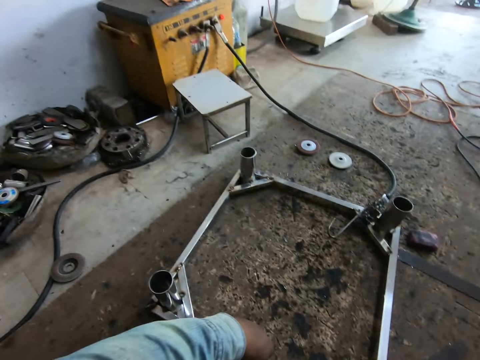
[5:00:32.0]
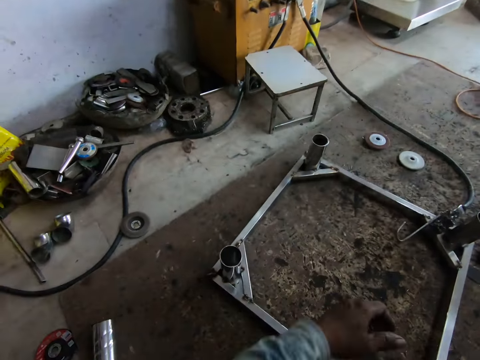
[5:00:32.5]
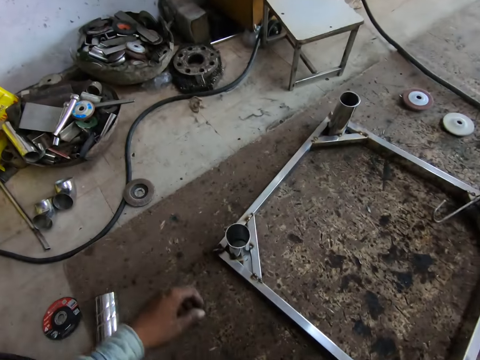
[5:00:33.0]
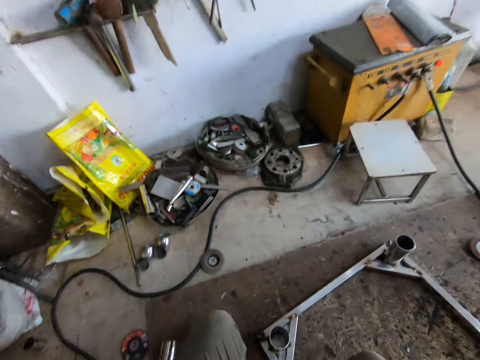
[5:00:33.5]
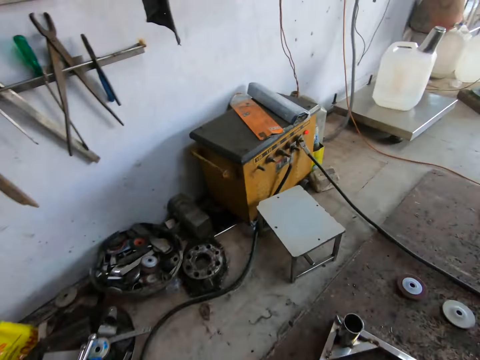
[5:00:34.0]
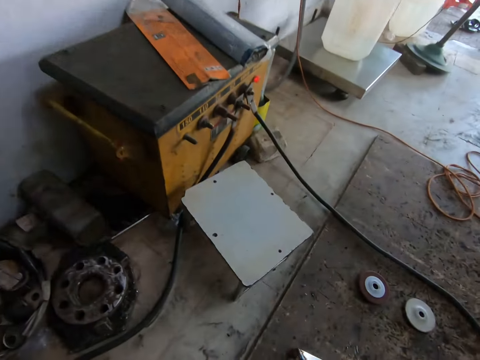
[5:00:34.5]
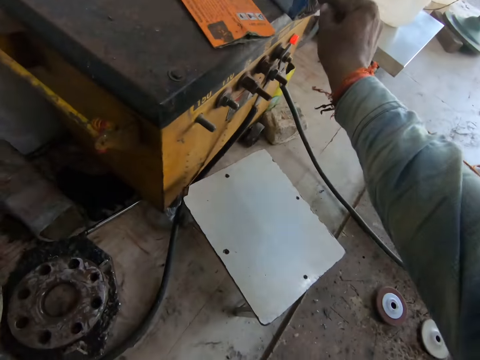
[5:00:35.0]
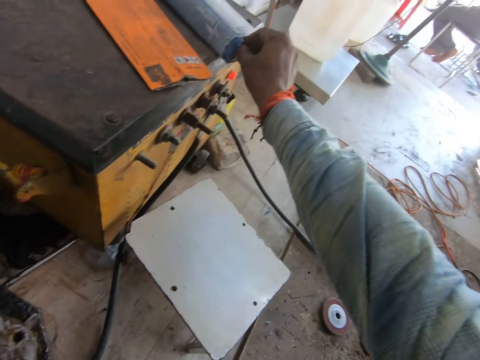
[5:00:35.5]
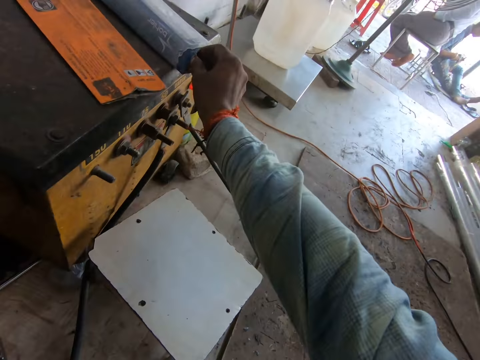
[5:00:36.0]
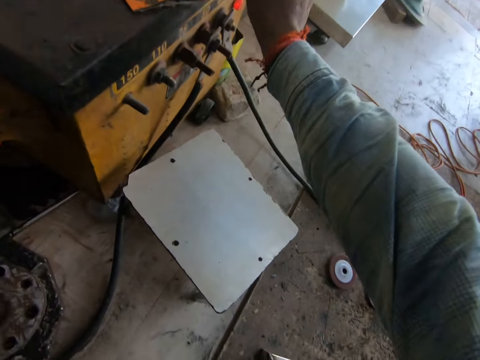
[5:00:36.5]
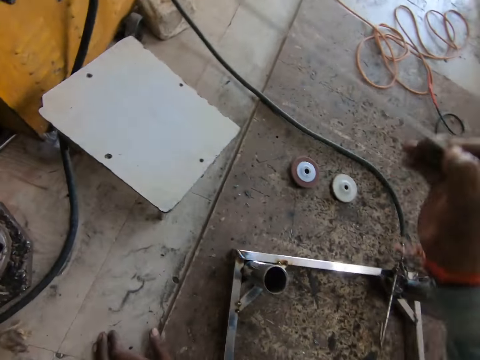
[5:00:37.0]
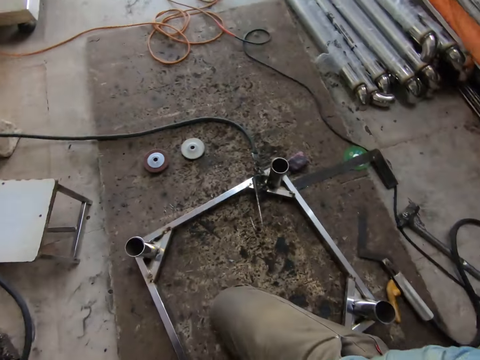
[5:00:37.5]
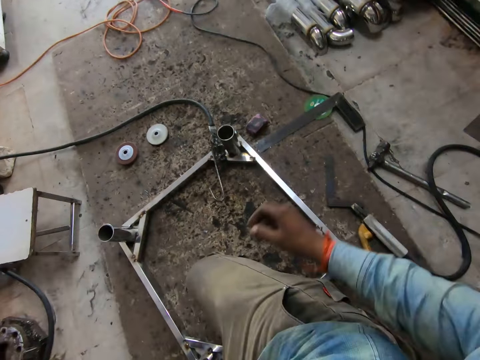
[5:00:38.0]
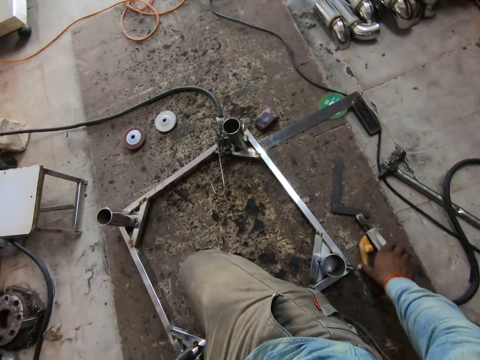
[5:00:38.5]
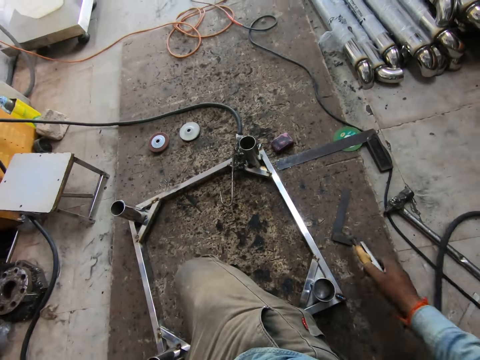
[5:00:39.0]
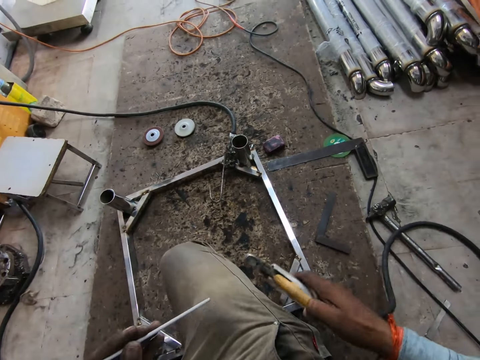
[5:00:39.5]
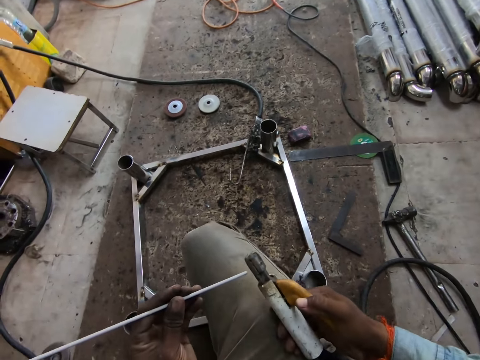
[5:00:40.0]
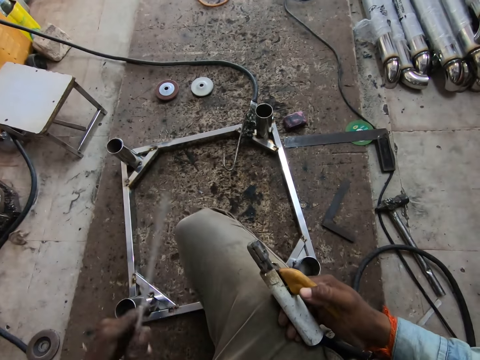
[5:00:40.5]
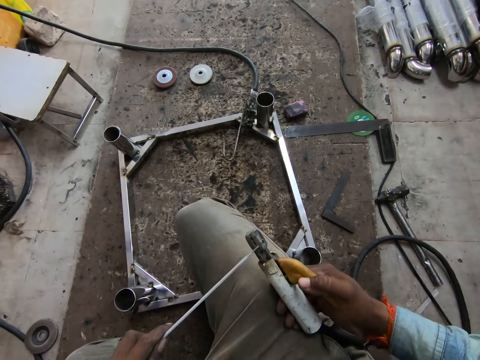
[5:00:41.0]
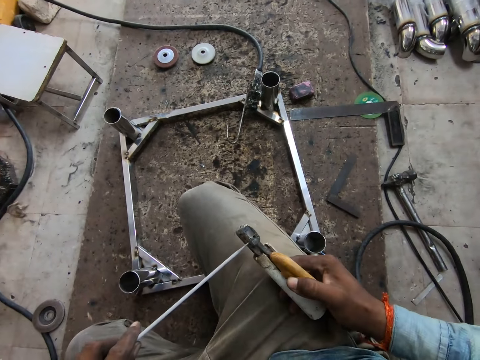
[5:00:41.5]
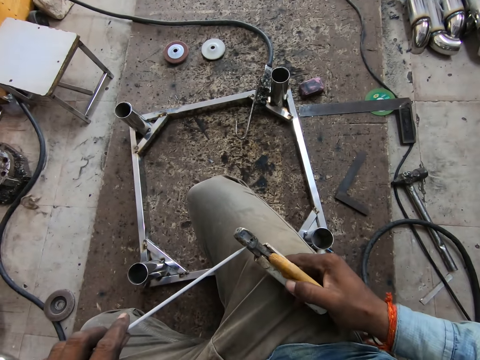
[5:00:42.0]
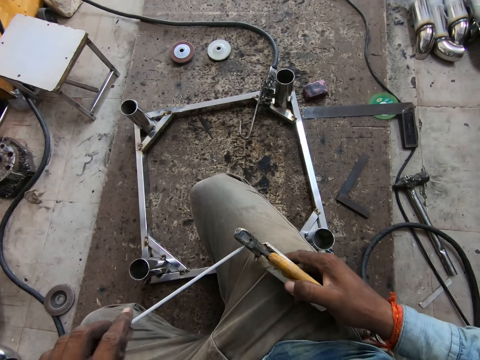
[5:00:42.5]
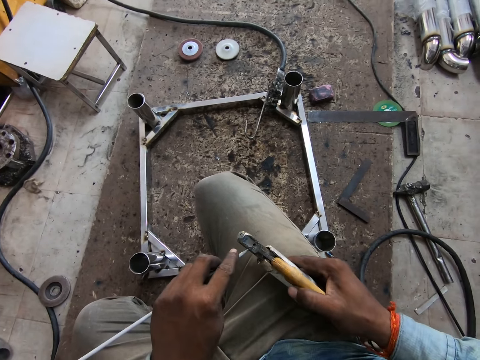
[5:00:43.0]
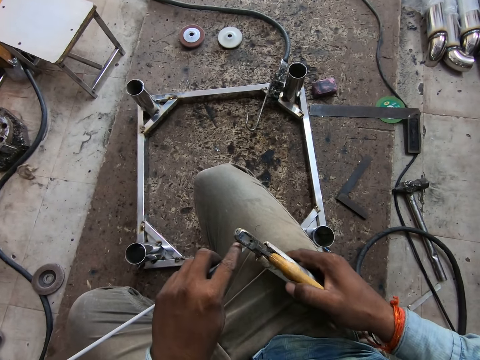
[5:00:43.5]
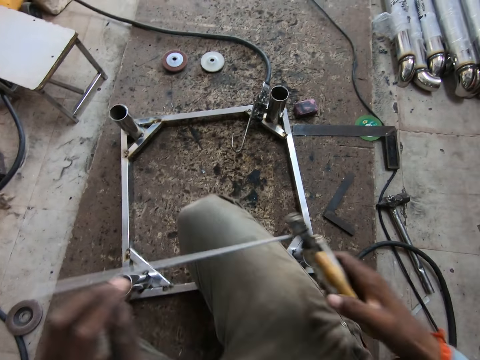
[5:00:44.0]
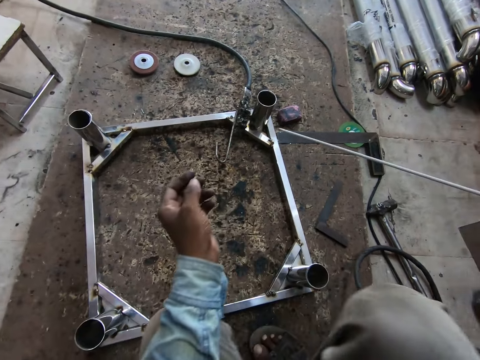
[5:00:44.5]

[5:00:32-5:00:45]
The camera wearer stands. He walks. He picks an electrode from a pack on a switch box with his right hand. He picks the electrode holder from the floor with his right hand. He places his right hand on his right lap. He turns the electrode in his left hand. He attaches the electrode in his left hand to the electrode holder in his right hand.

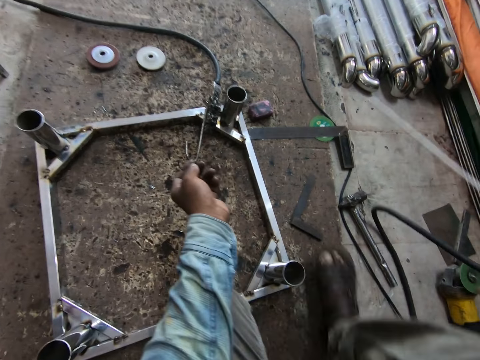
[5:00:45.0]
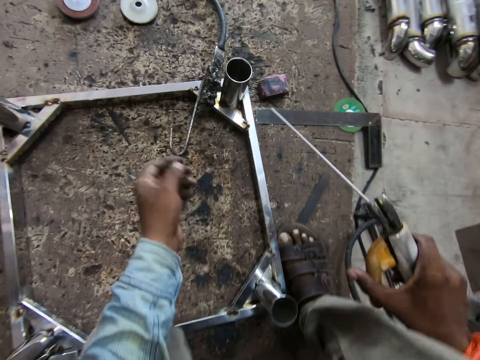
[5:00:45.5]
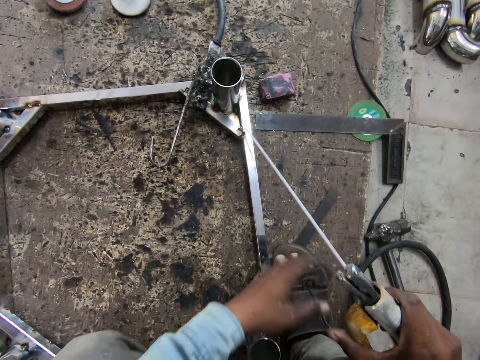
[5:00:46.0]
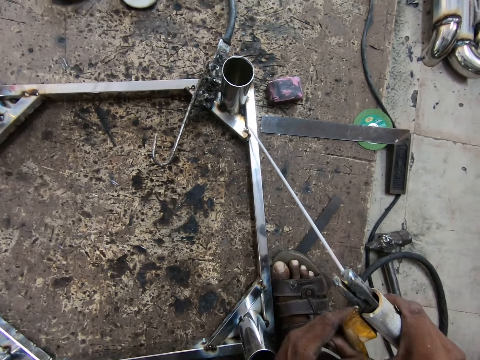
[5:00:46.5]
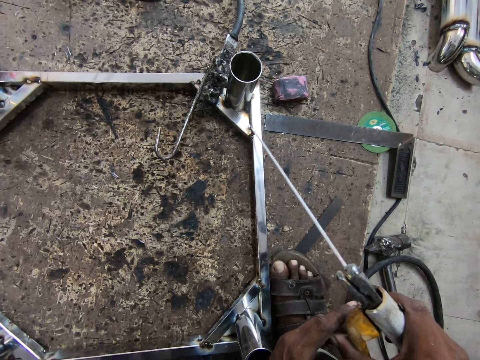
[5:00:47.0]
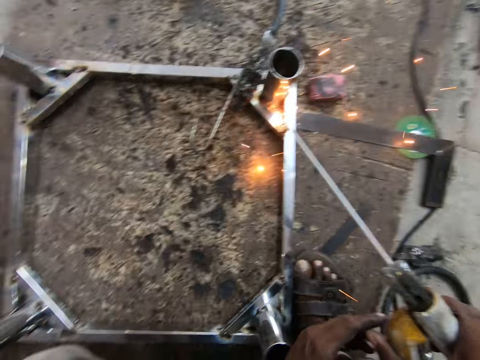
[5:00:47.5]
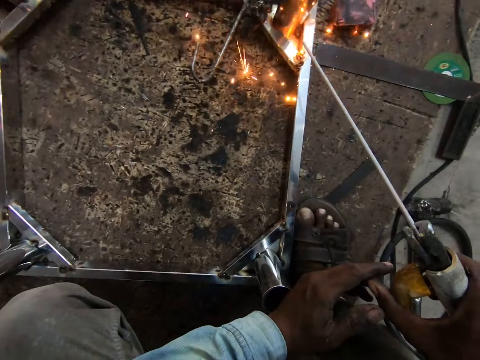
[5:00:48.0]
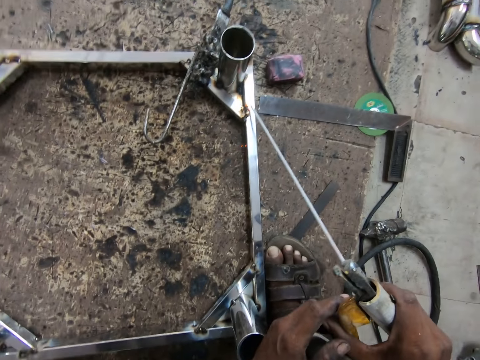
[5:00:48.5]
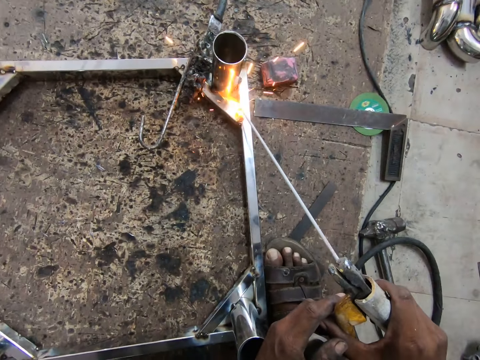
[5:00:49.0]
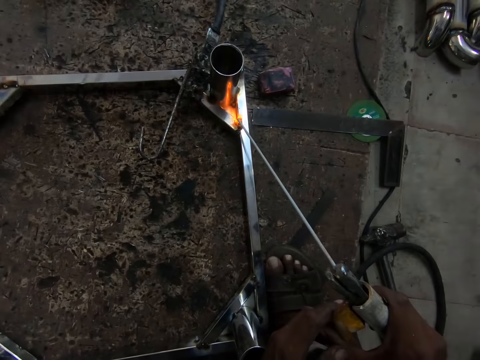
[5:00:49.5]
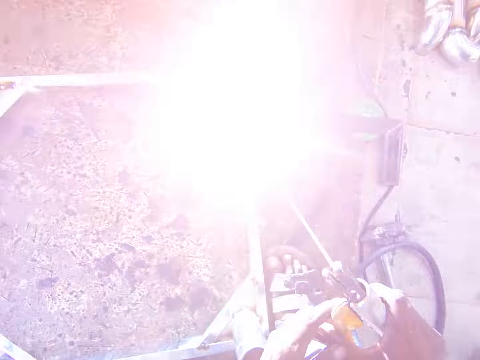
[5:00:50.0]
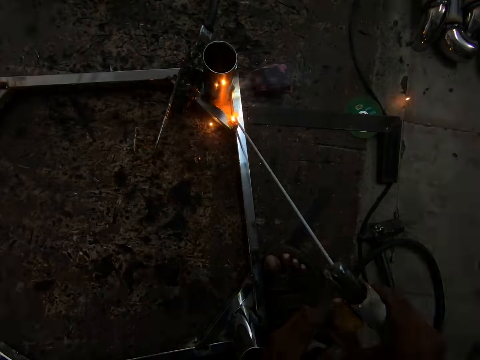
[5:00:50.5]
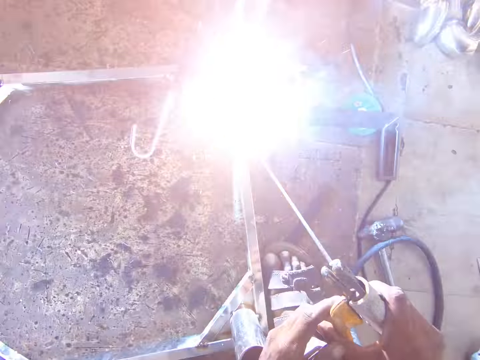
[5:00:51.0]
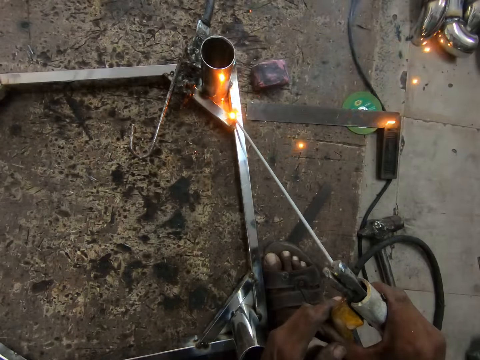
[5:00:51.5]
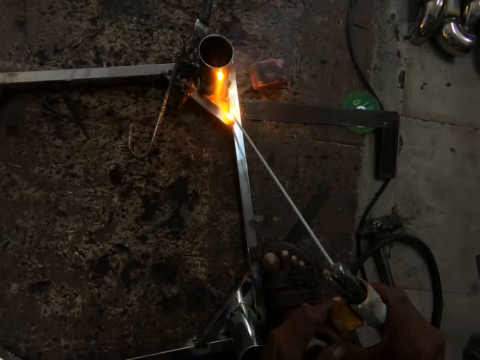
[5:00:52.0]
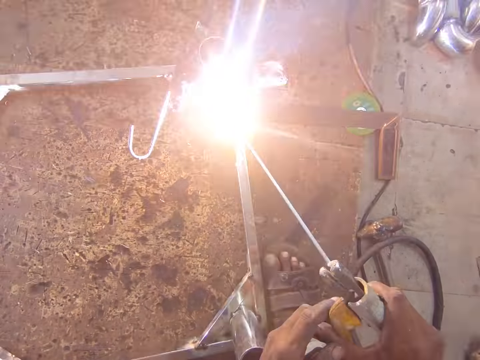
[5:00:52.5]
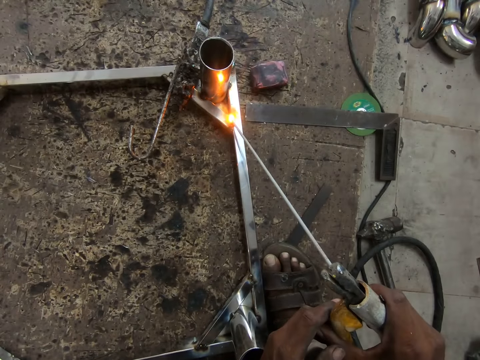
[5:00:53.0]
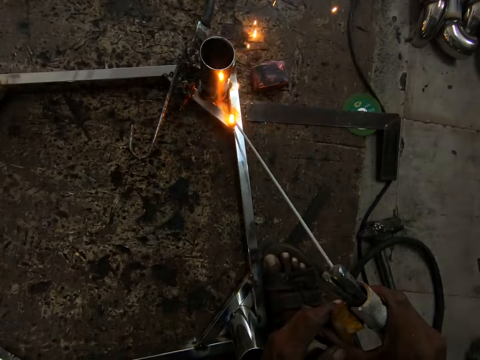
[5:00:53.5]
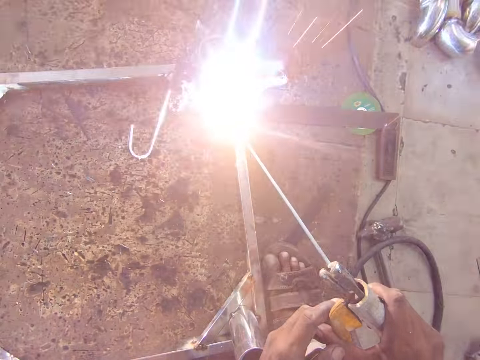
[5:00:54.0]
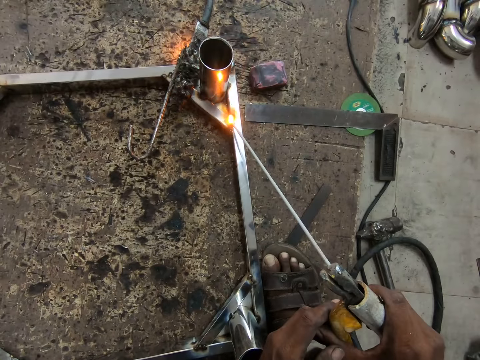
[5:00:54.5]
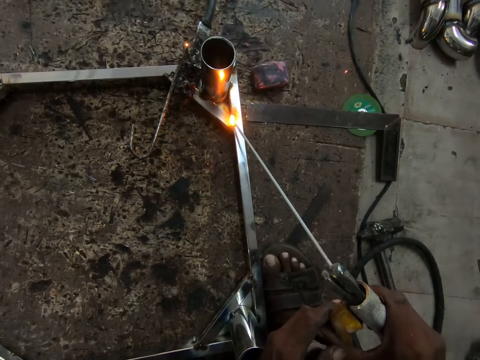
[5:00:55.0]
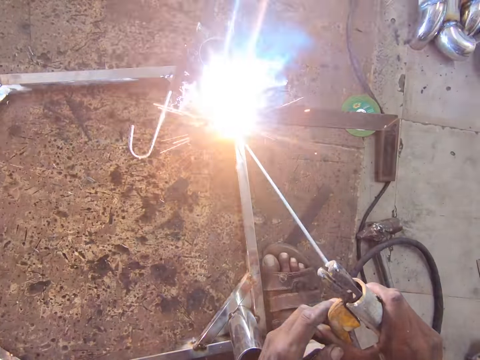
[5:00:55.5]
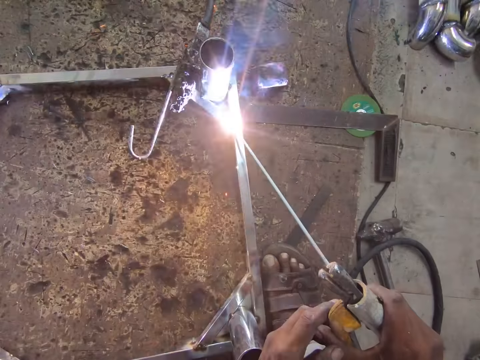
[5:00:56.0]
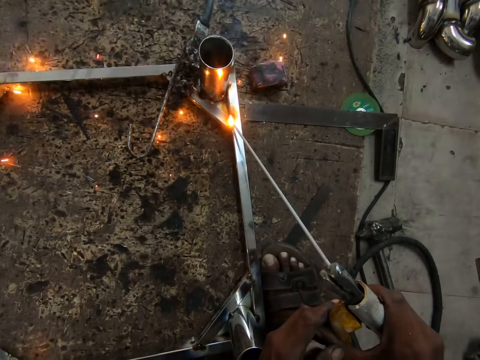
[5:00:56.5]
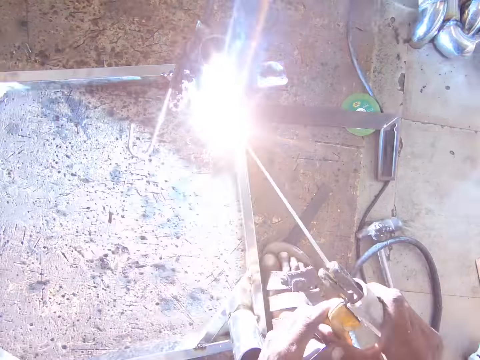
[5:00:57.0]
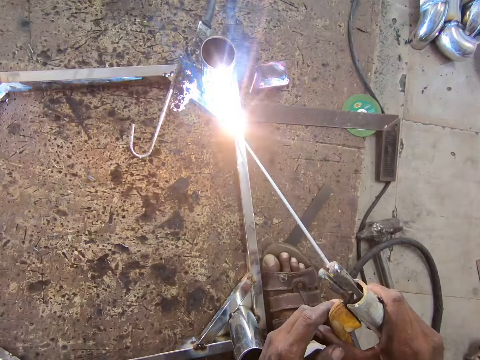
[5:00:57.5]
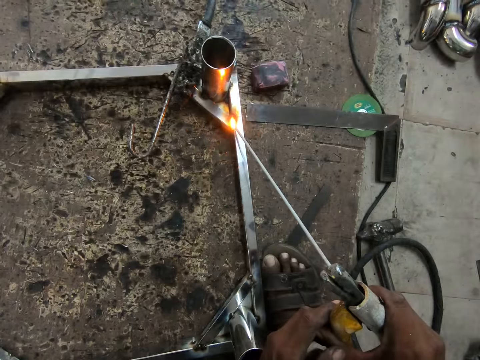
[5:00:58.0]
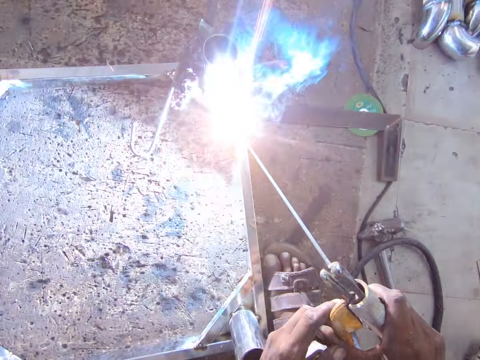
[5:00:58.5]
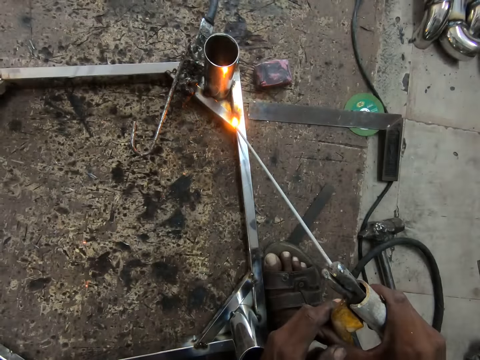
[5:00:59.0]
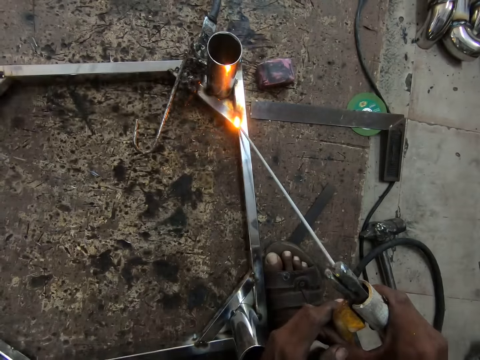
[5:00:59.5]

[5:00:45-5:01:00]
The camera wearer holds the electrode holder with his hands. He welds the metal frame on the floor with the electrode holder in his hands.
